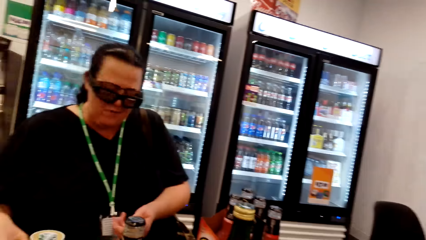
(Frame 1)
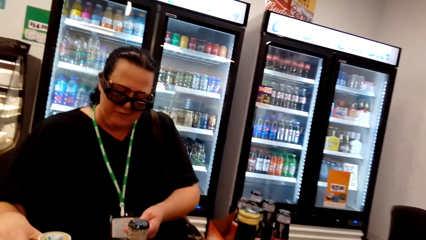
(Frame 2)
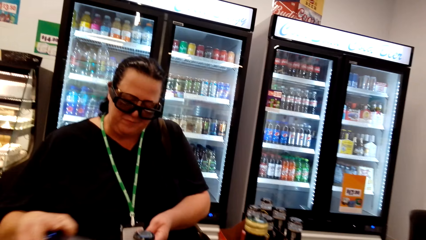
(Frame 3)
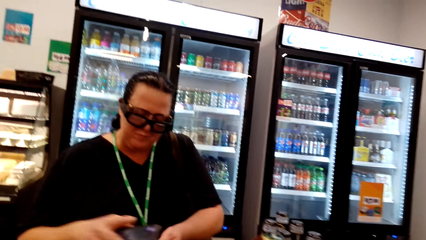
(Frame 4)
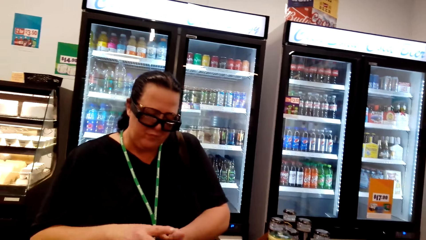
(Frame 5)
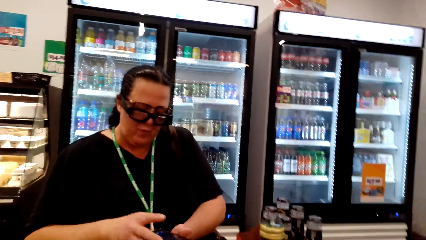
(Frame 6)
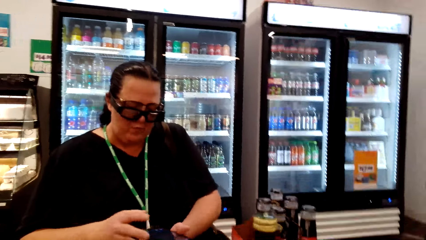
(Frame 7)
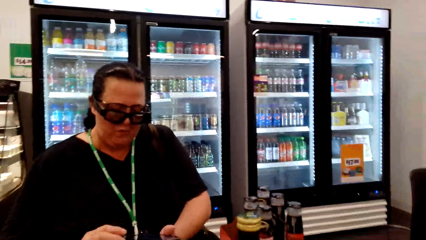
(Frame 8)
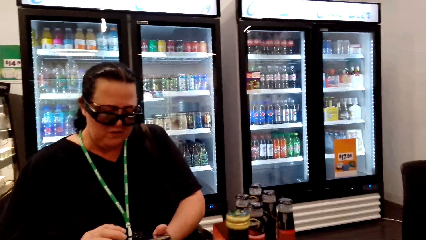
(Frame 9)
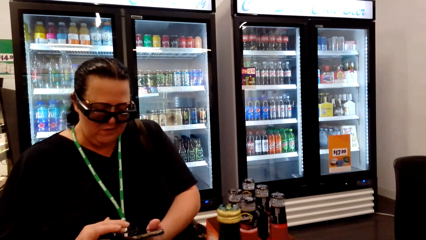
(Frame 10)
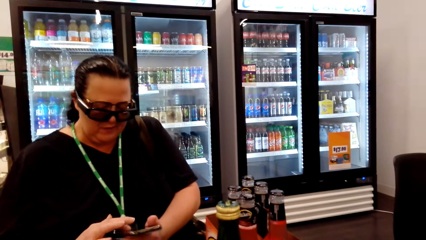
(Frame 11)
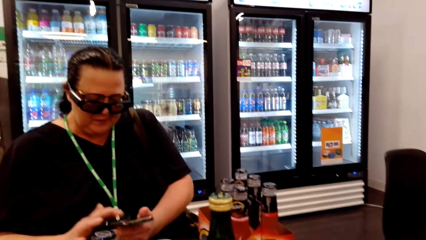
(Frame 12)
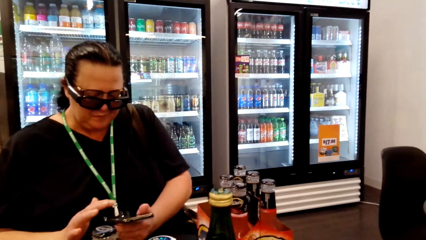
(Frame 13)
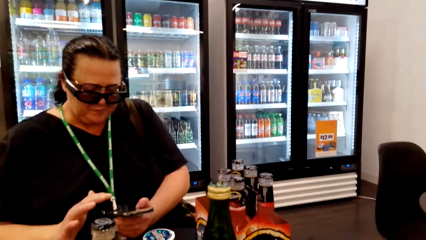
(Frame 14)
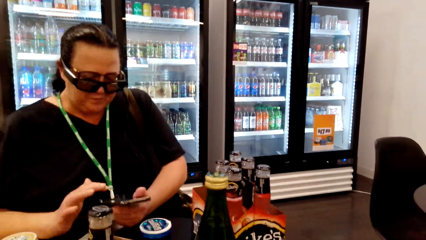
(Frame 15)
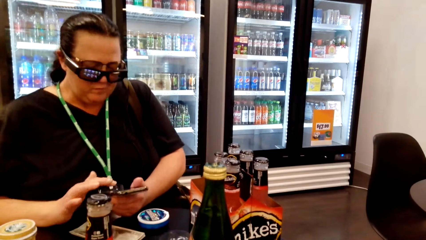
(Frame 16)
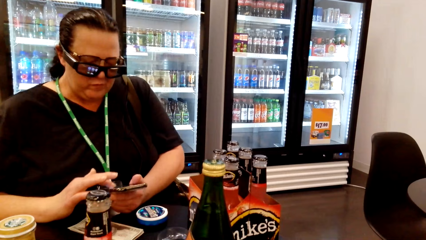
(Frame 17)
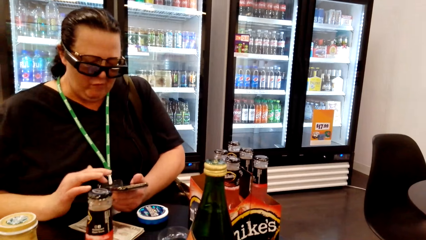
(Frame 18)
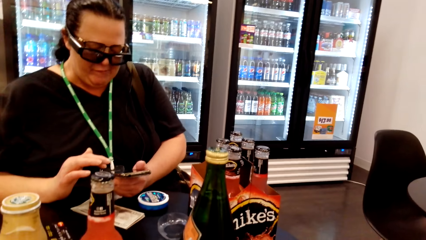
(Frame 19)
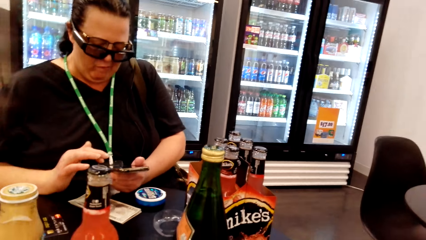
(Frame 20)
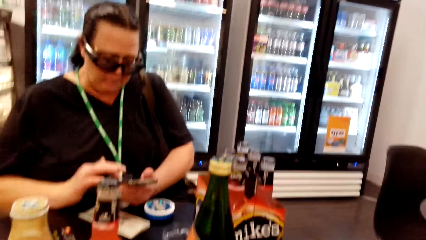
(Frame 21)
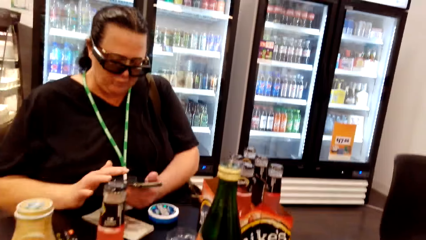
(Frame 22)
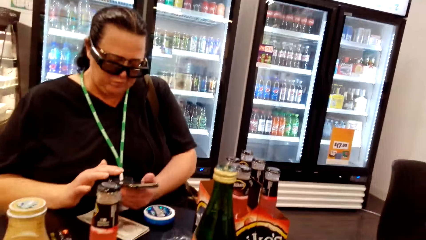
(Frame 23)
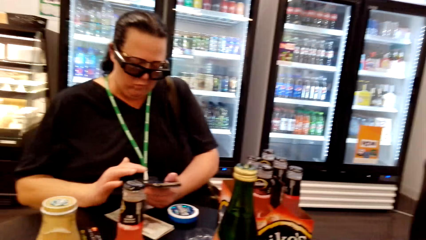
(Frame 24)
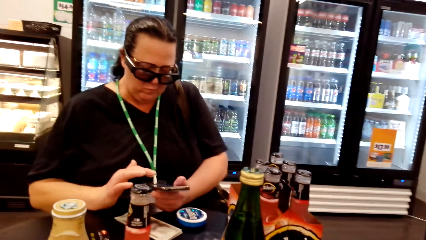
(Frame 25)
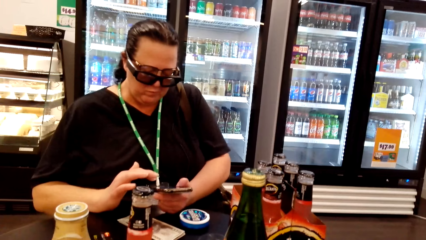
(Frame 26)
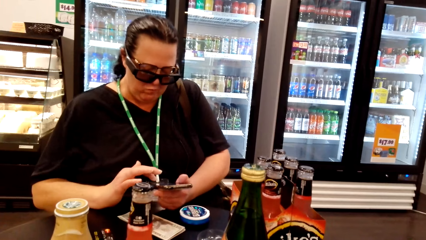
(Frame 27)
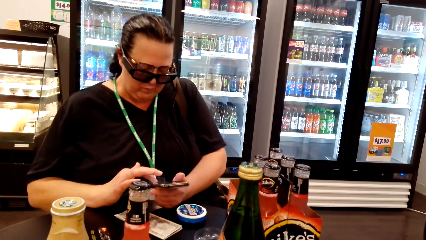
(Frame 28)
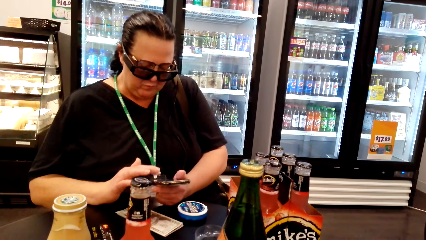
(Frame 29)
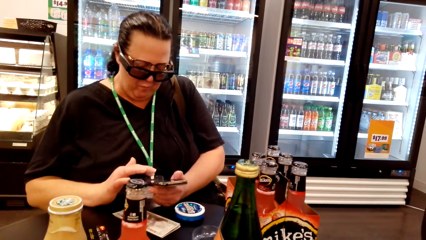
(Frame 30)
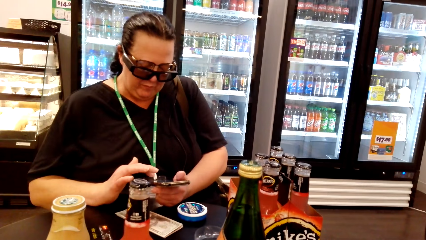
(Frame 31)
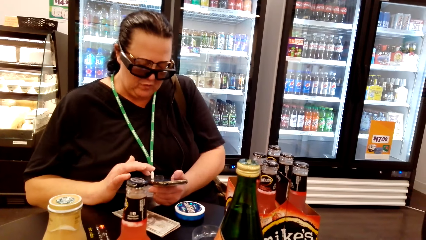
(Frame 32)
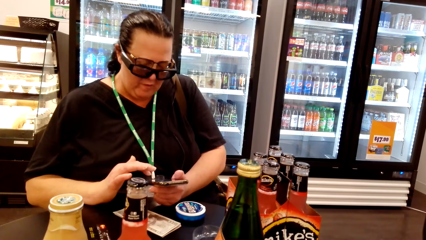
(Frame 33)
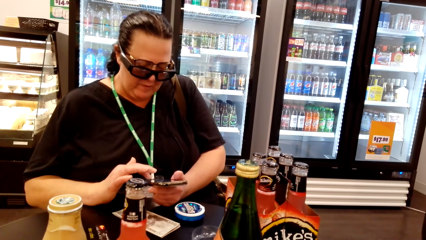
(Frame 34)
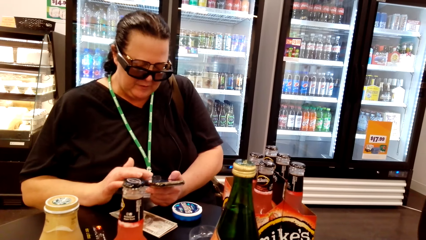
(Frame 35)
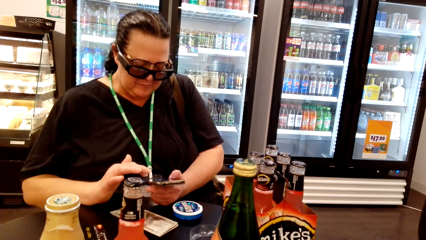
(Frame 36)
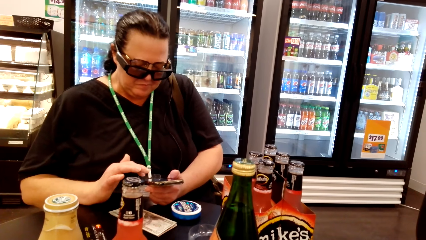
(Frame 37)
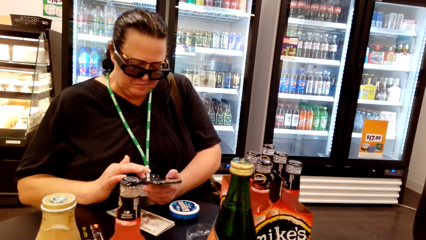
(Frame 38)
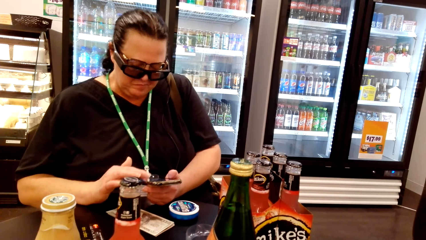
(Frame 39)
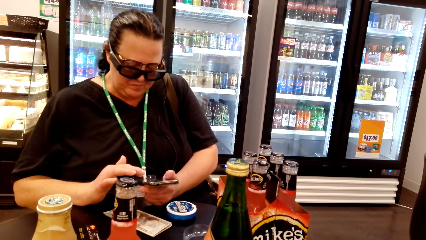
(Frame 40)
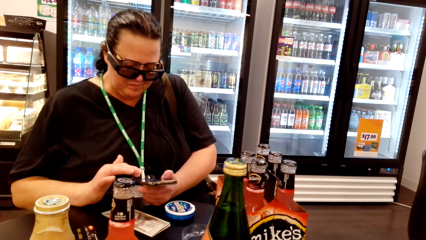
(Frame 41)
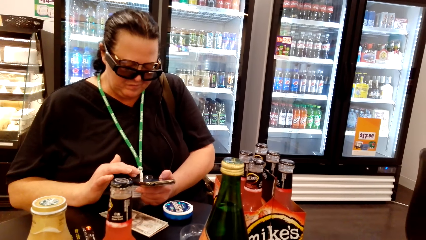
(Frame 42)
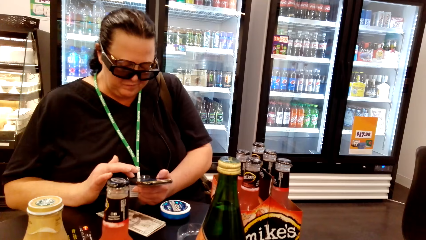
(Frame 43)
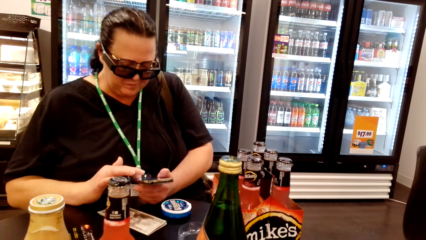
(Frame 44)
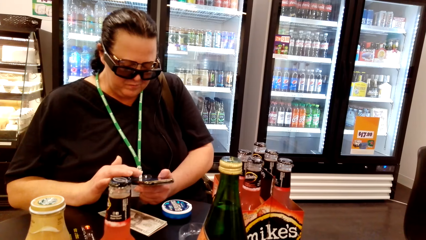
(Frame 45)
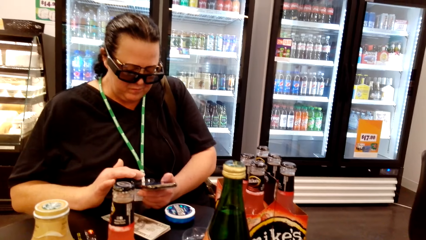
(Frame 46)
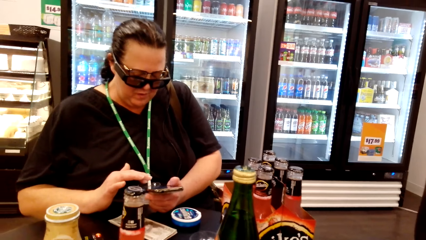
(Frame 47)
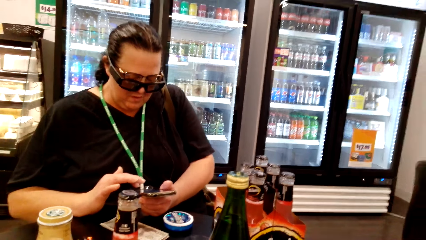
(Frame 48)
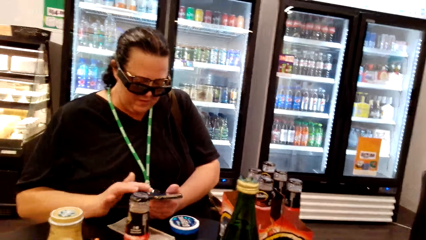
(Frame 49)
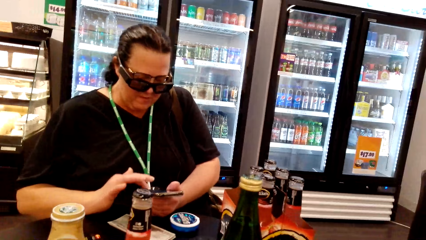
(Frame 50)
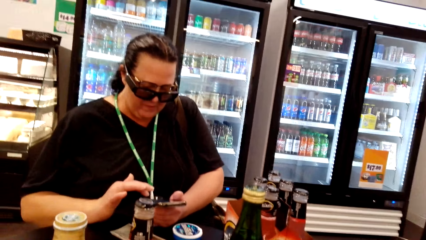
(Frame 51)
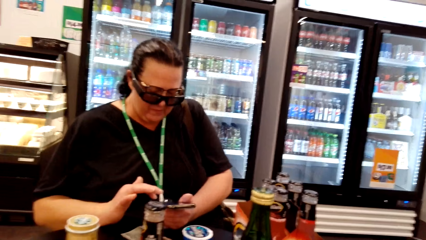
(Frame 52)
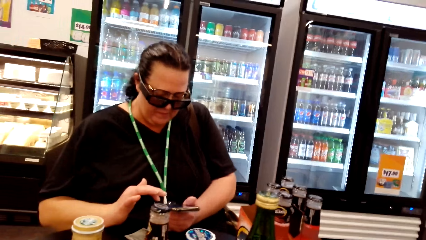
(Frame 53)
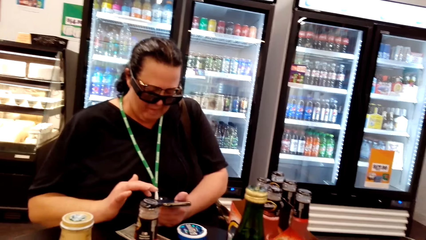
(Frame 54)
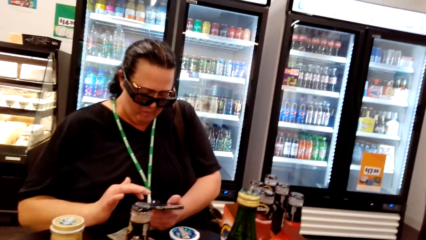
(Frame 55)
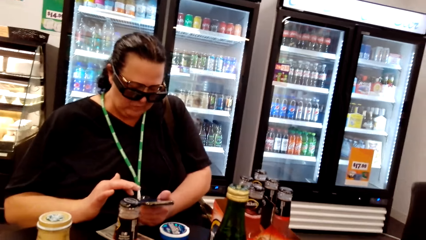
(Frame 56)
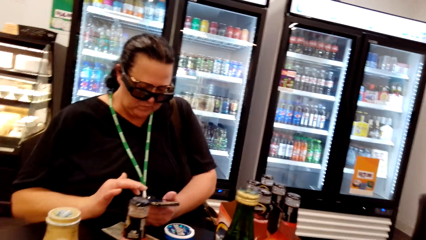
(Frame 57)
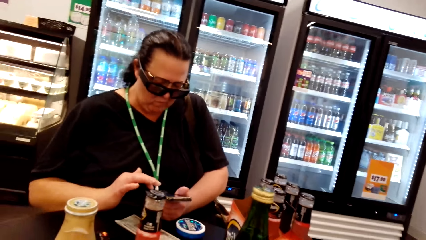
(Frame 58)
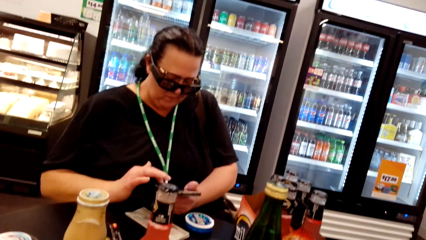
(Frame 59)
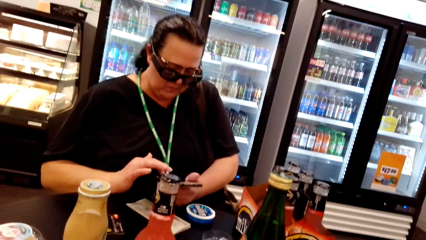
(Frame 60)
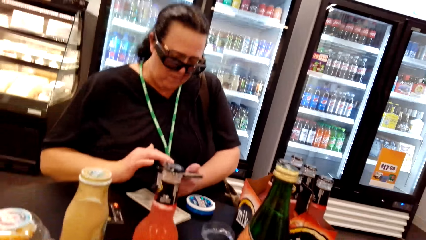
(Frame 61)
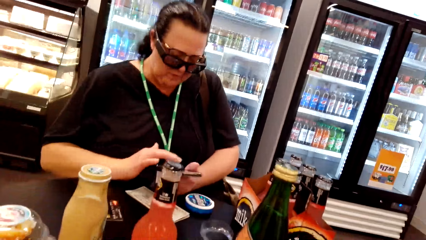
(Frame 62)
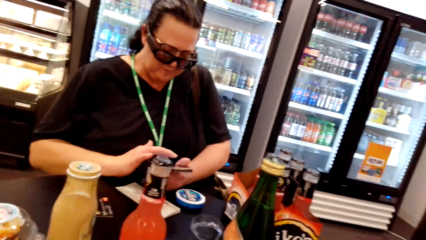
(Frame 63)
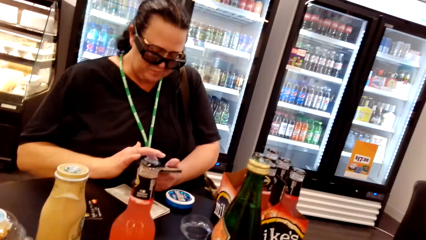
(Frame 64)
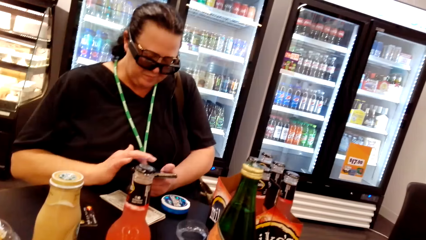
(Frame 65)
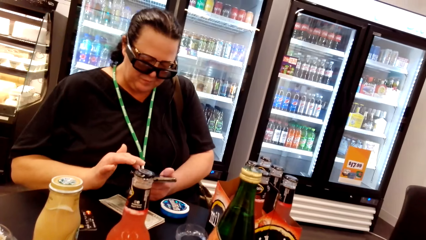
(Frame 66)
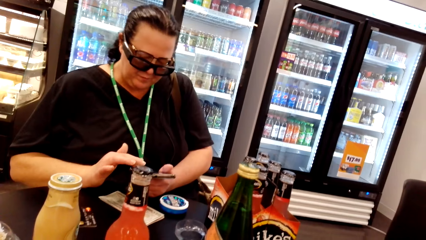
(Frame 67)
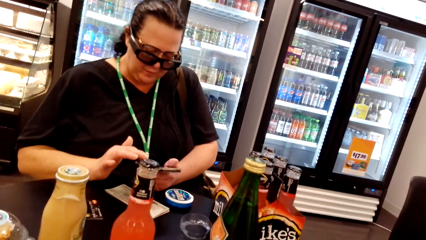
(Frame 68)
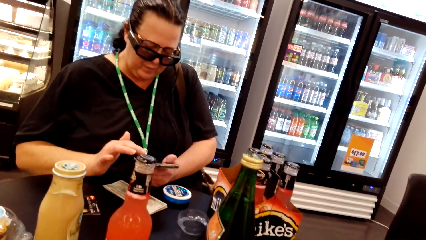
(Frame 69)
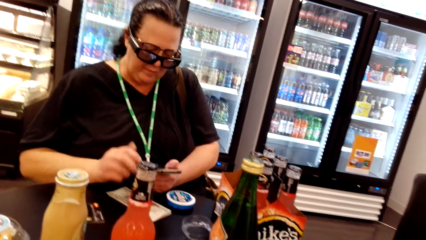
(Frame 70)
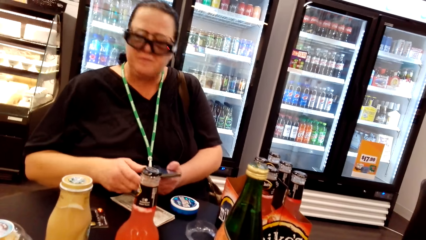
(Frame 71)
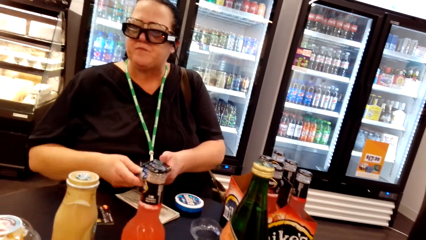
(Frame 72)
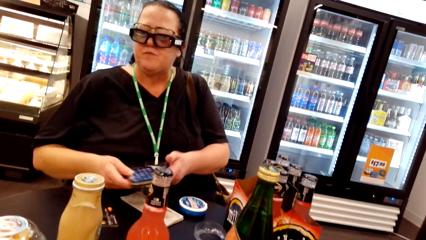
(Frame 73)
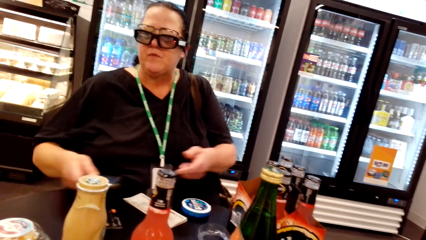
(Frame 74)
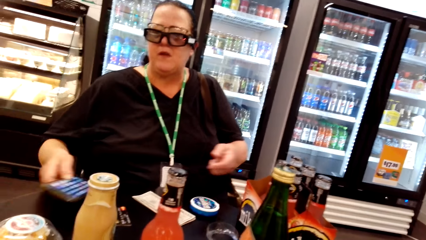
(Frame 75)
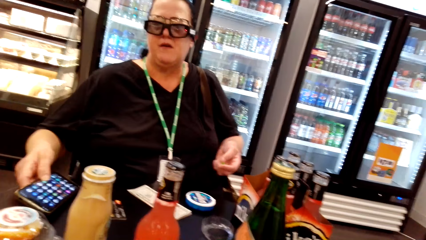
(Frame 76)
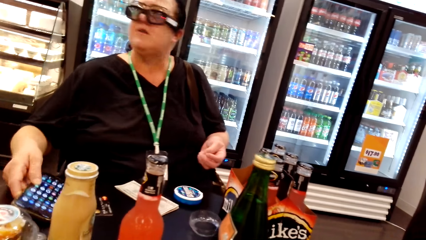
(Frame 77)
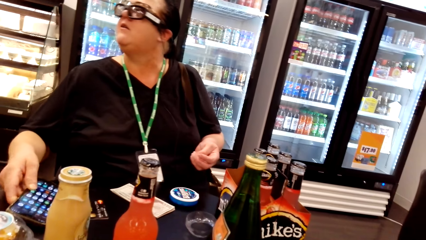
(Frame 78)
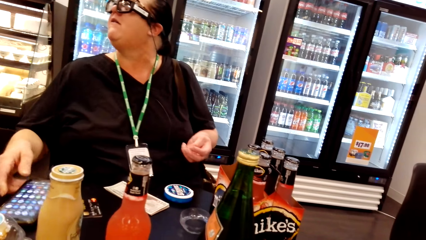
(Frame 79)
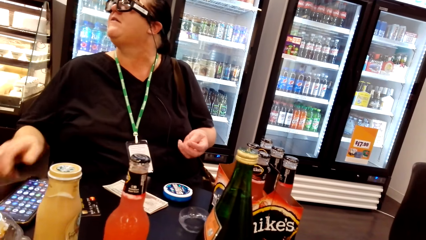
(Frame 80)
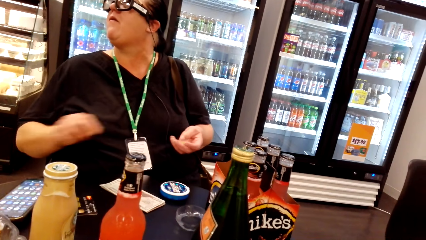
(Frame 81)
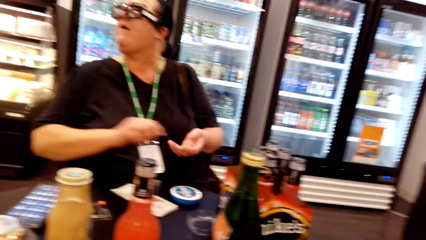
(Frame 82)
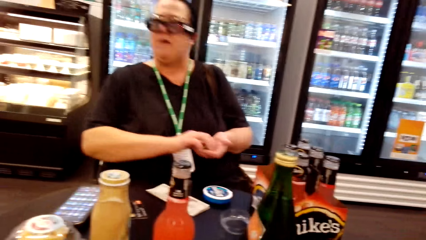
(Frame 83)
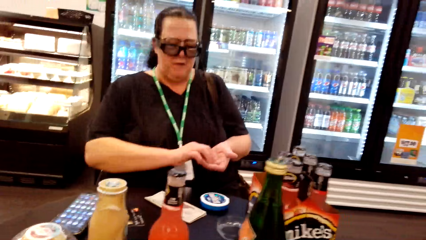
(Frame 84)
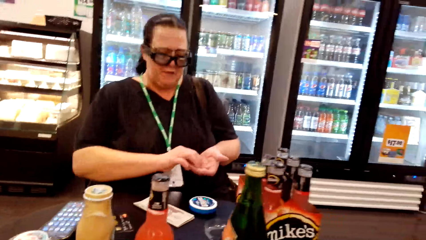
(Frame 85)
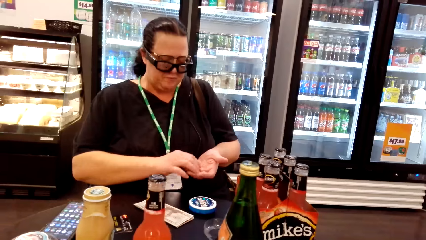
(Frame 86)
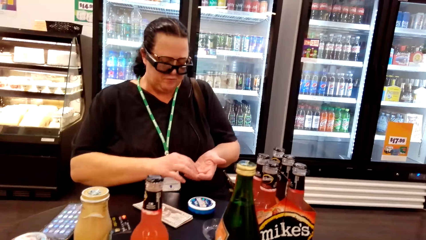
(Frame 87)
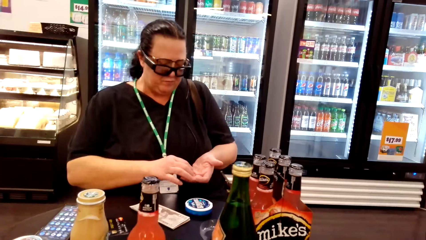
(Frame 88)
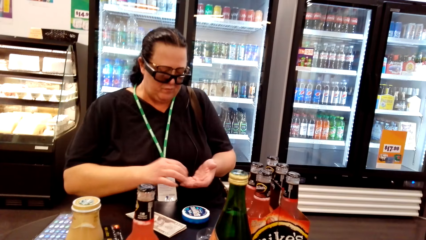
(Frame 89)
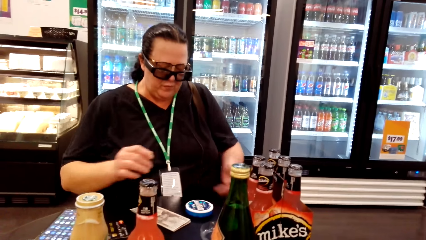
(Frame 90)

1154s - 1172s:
A woman puts a phone on her left hand. The woman uses her phone. The woman swipes on her phone while chewing something. The woman puts her phone on the table. The woman looks aside and takes something on her left hand.
